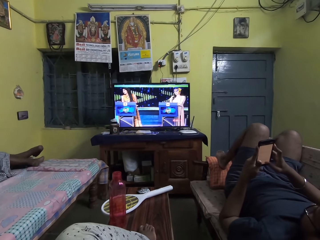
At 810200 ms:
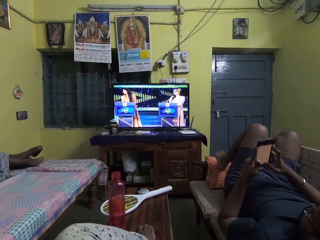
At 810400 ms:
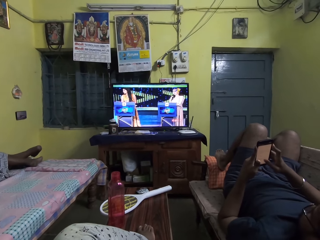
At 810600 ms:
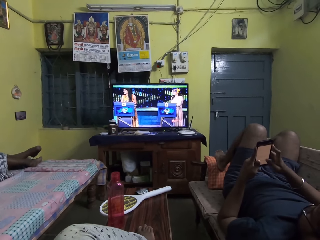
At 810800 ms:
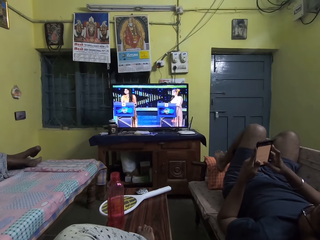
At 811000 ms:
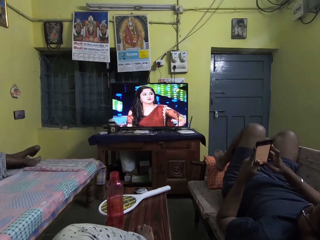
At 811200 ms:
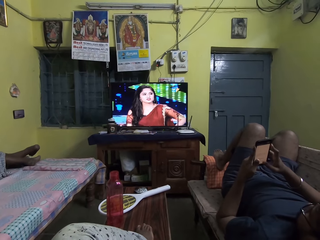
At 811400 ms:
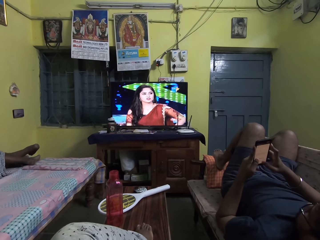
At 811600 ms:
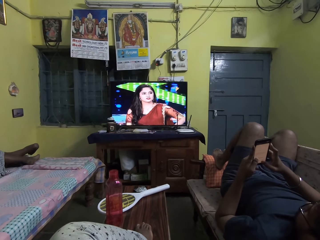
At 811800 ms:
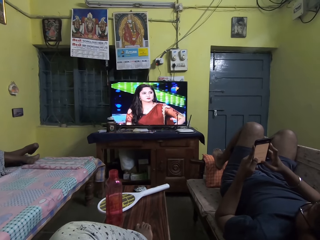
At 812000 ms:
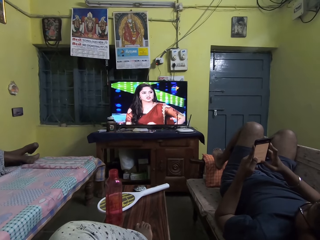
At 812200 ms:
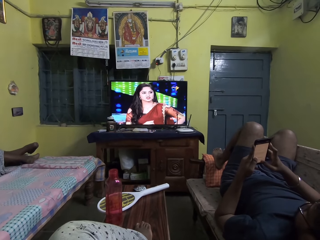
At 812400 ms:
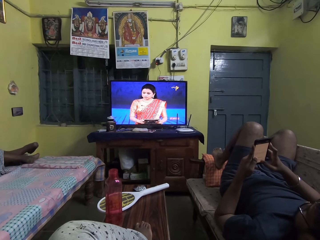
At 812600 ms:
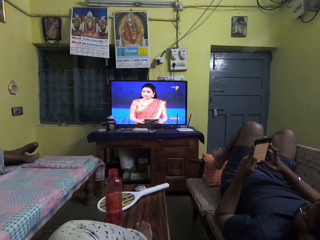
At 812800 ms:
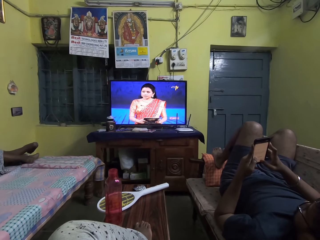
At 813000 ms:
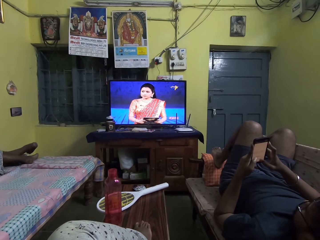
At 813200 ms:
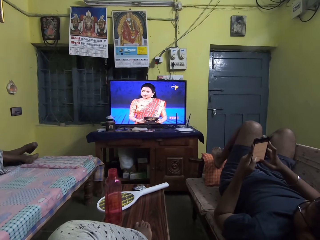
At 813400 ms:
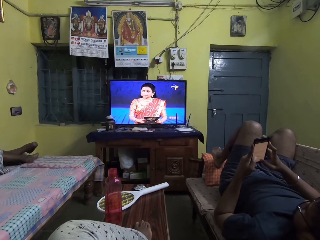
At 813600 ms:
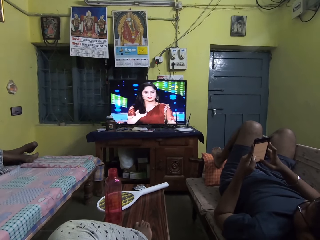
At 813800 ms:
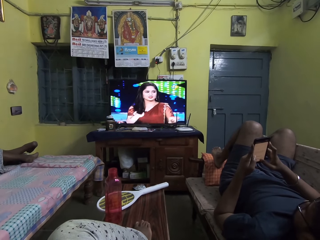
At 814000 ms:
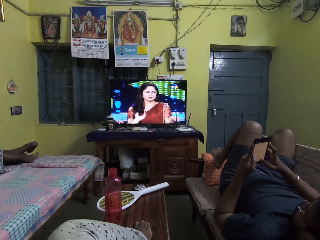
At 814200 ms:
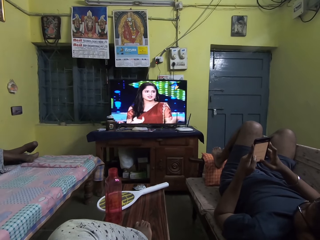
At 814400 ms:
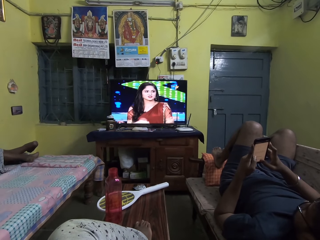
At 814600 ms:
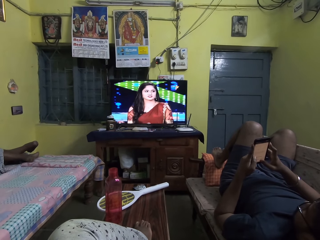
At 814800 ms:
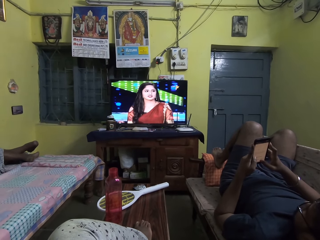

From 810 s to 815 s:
The camera wearer scrolls the phone.

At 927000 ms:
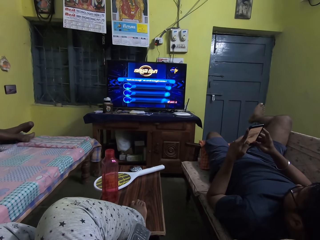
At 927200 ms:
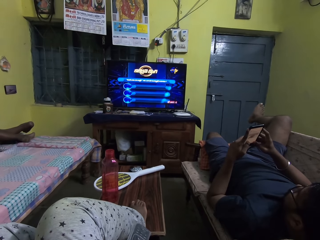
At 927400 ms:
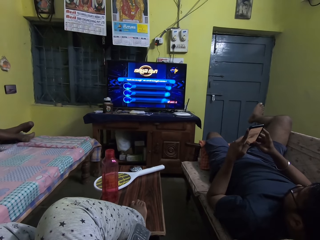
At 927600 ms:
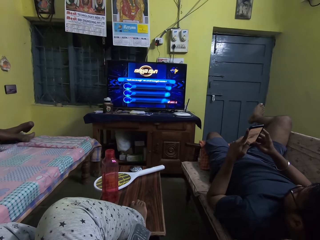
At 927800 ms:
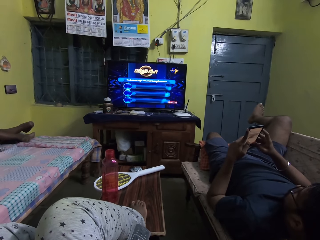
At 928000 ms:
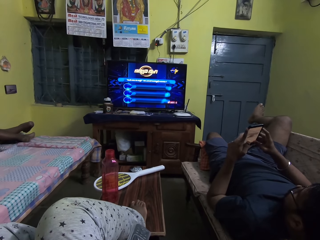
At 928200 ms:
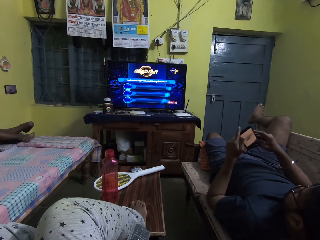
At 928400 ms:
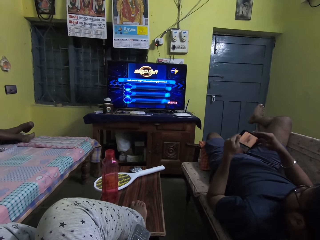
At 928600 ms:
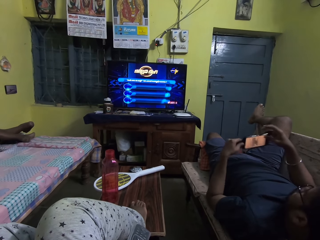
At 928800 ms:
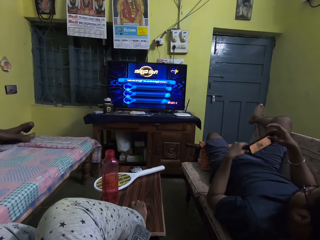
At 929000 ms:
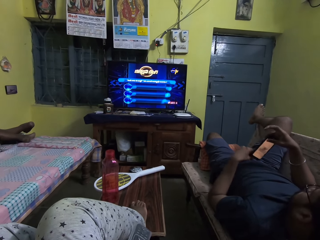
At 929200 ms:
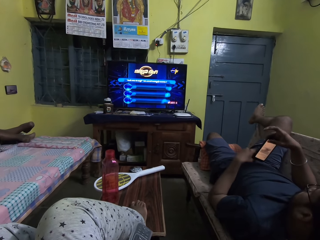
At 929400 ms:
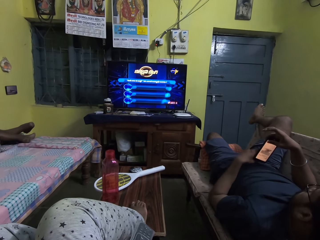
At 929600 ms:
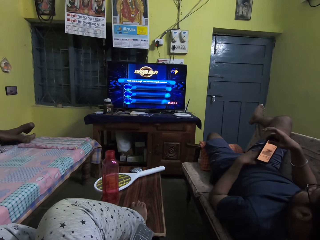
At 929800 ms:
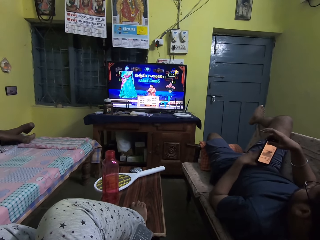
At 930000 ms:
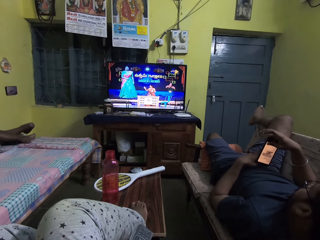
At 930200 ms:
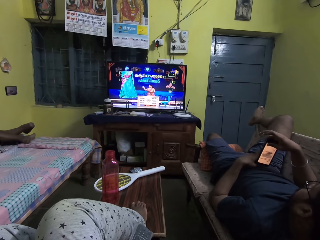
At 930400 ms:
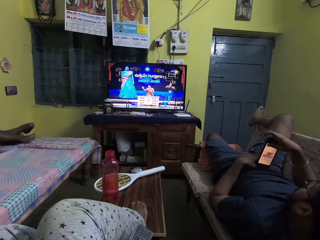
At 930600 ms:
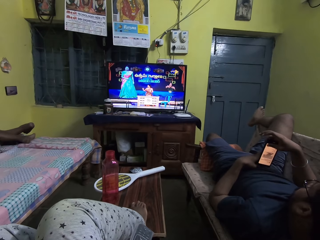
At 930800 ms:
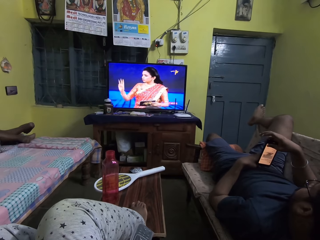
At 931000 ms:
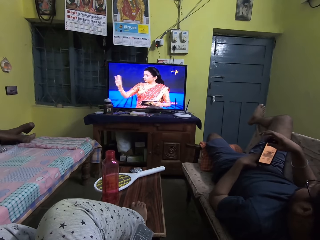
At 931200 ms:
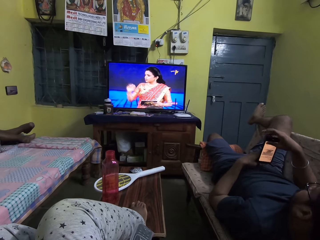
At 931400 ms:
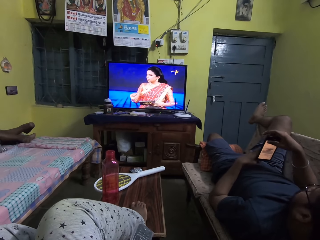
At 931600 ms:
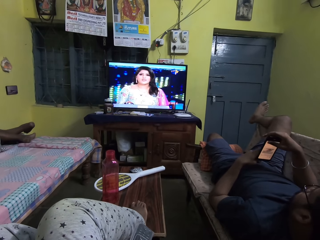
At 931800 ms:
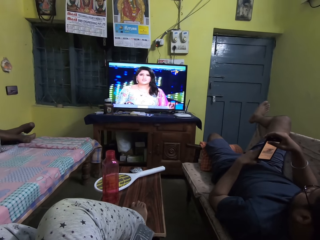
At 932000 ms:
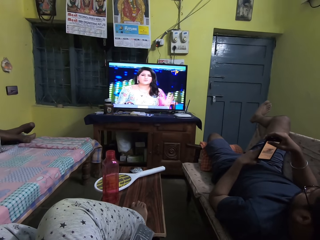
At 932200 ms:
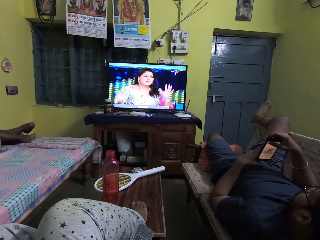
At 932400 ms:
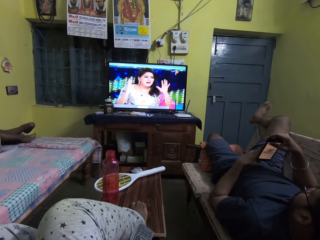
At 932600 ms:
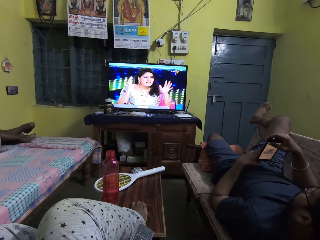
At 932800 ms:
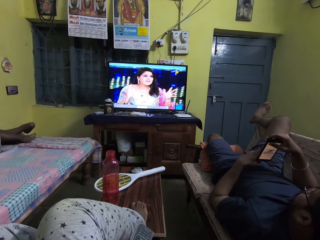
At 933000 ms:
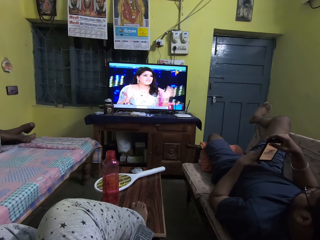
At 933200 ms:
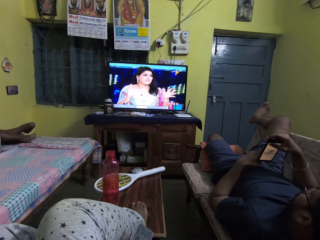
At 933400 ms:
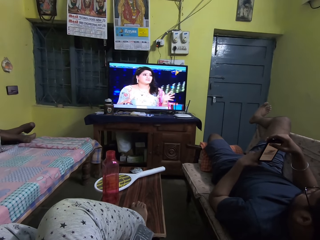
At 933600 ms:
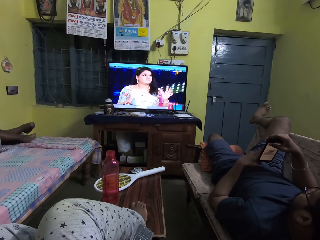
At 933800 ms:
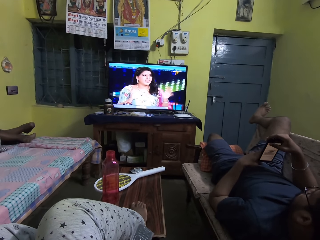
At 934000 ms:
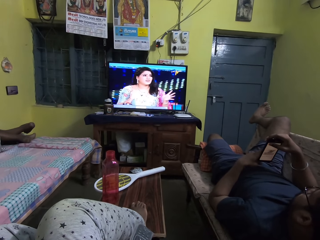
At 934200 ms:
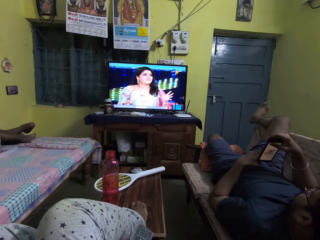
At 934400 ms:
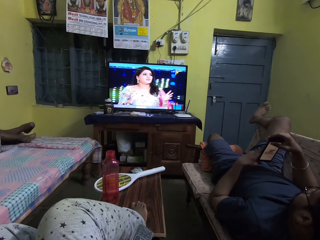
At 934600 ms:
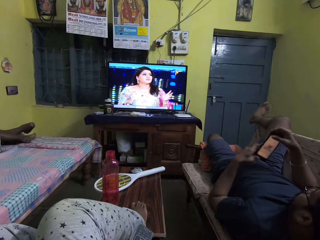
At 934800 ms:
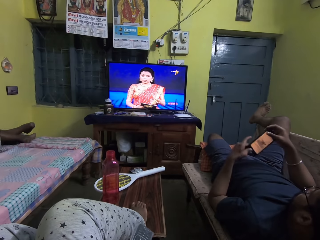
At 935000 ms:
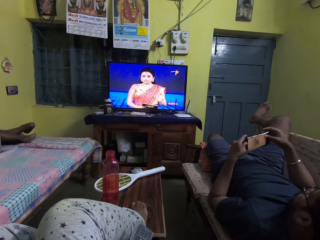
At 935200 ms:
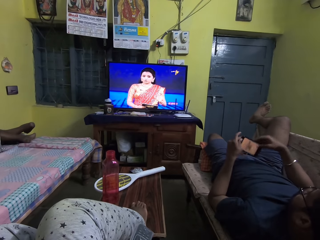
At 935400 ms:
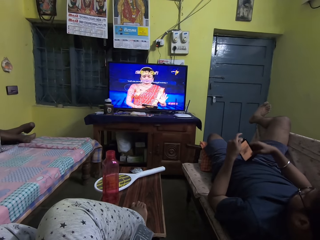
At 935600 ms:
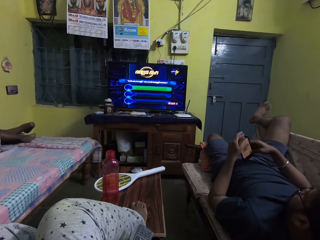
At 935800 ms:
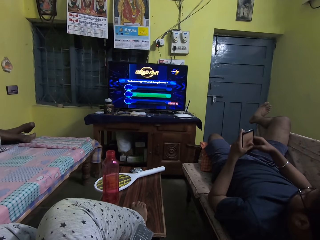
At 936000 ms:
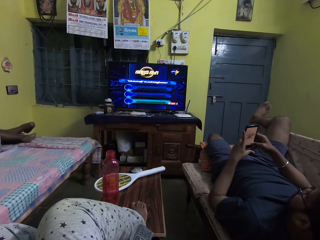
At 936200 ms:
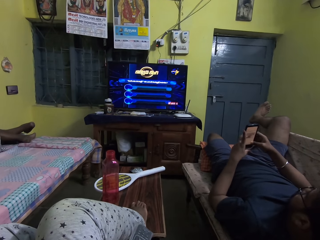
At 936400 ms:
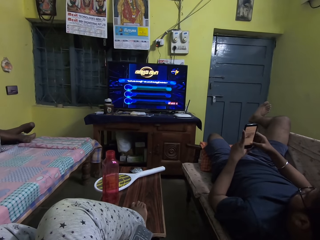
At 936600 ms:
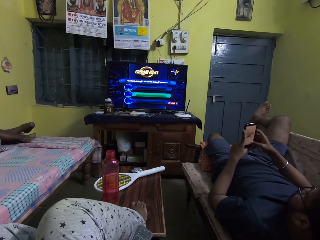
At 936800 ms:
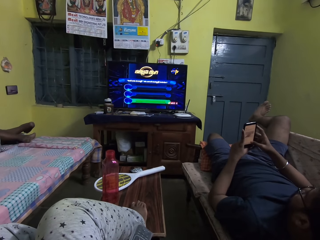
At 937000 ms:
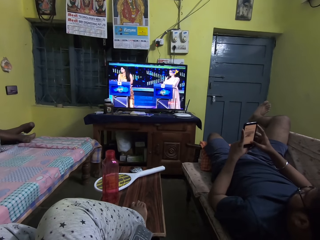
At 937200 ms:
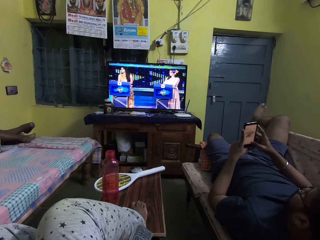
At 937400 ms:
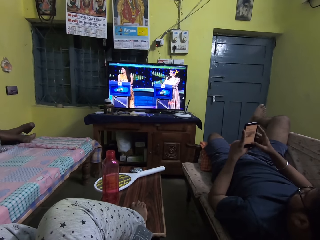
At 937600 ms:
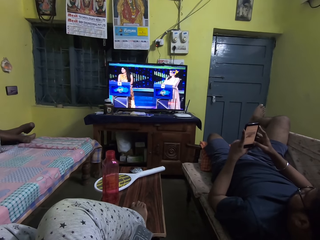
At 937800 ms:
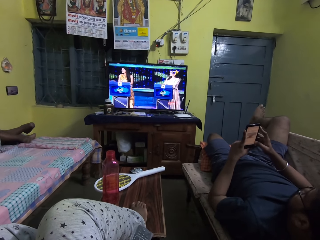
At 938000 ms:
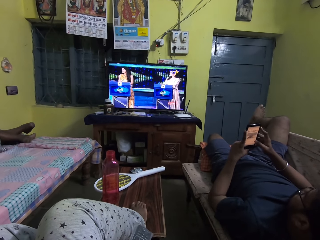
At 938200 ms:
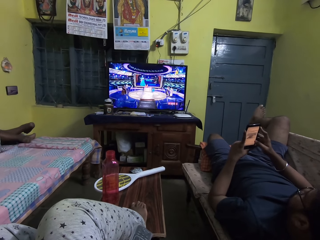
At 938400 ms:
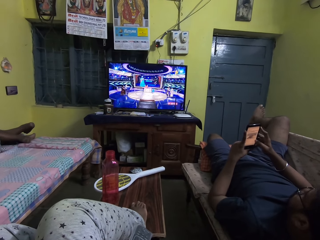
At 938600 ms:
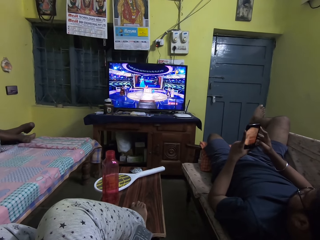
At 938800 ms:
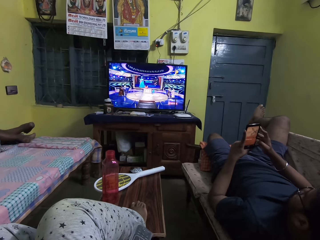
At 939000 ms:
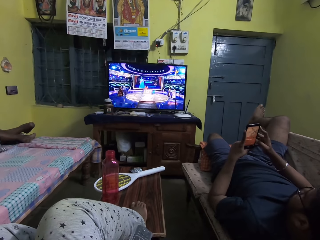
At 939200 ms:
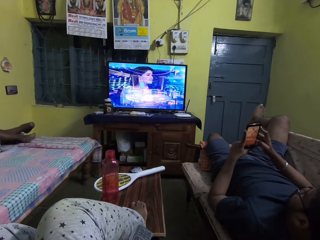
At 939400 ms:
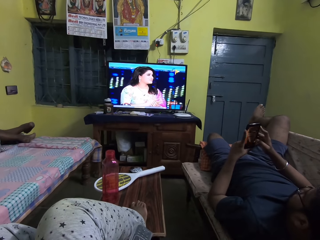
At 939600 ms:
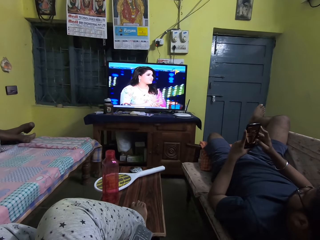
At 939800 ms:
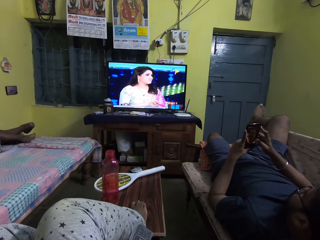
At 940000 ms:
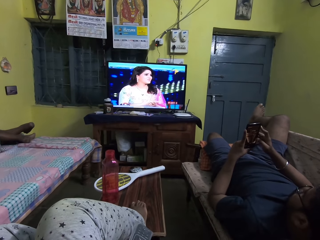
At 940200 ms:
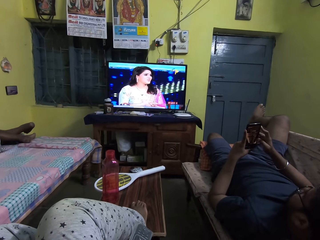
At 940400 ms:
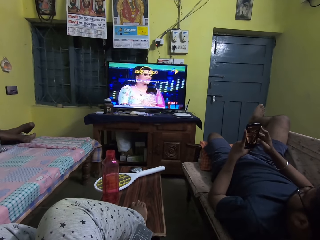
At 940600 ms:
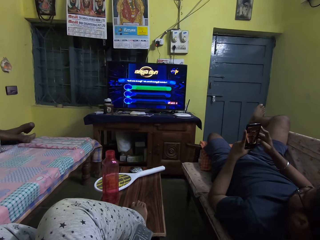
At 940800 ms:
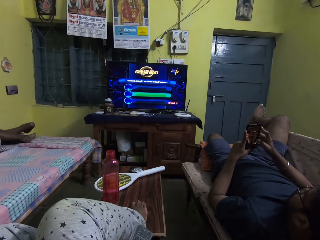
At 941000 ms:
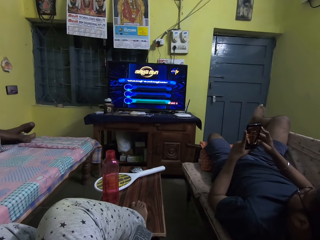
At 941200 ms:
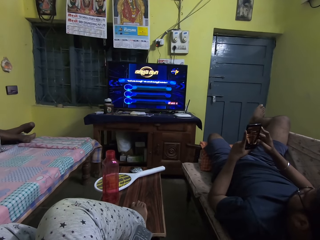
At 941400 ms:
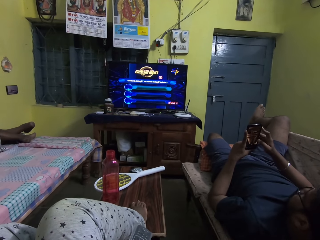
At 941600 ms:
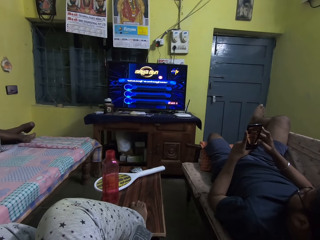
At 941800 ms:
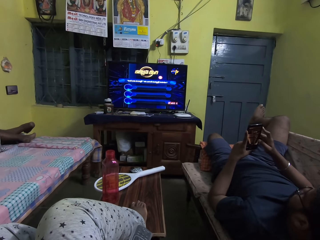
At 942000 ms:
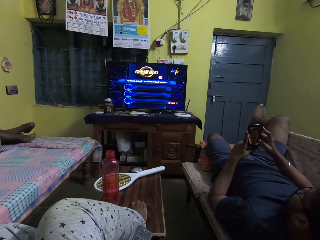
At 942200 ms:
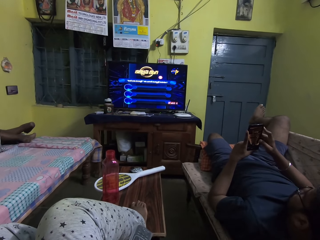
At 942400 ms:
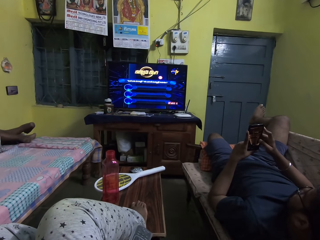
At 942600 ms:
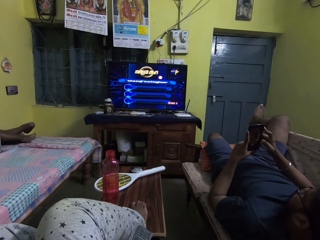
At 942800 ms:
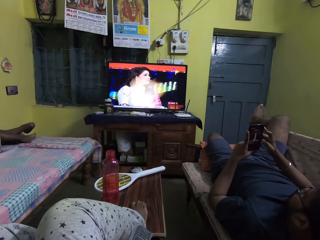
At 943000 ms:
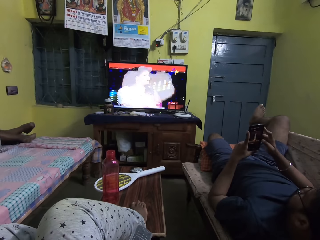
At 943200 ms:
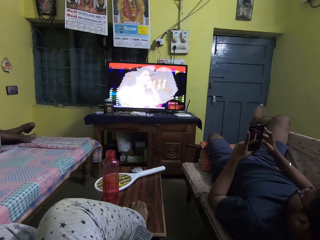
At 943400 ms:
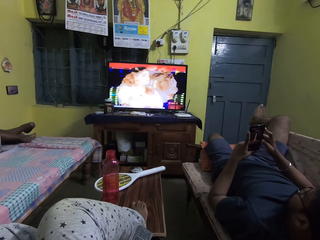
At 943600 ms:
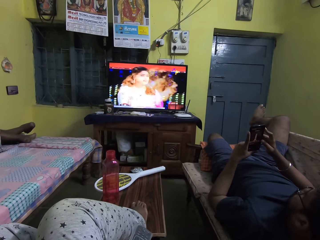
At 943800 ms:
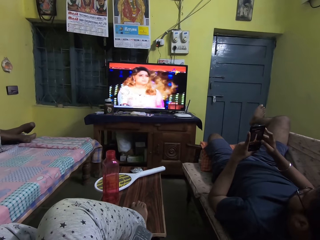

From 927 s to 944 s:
The man turns the phone in his hands. He turns the phone in his hands again. He operates the phone with both hands.
